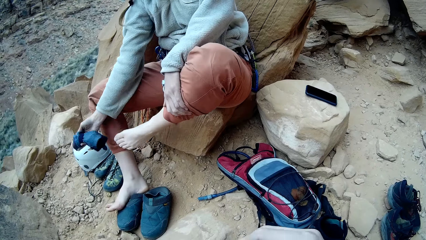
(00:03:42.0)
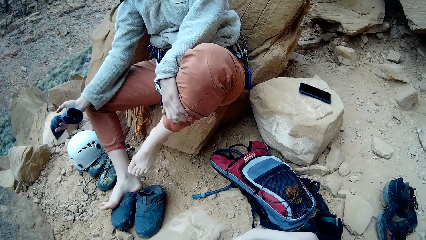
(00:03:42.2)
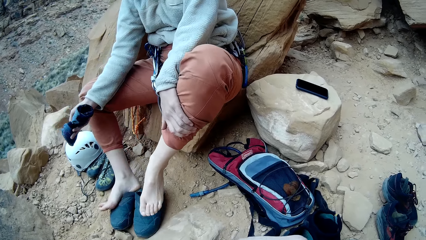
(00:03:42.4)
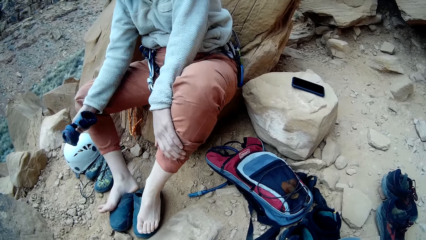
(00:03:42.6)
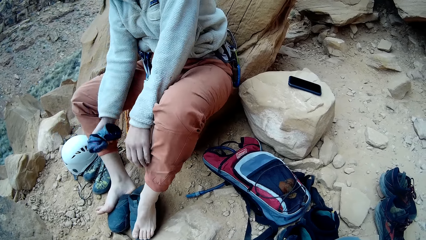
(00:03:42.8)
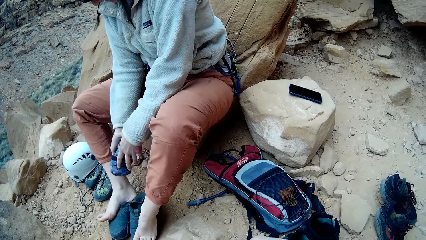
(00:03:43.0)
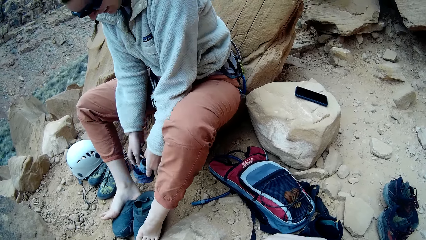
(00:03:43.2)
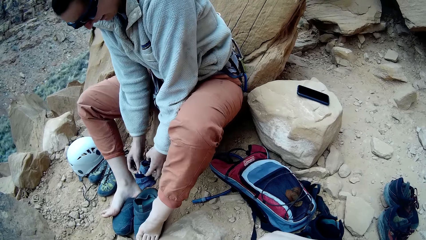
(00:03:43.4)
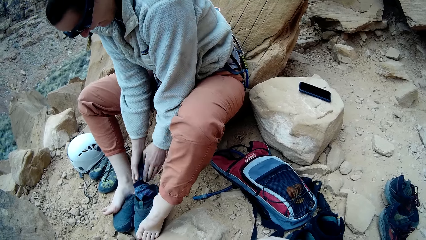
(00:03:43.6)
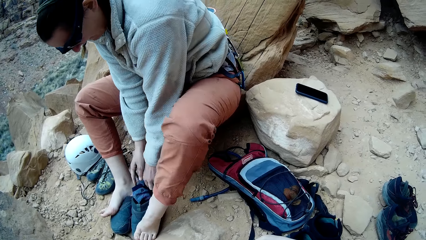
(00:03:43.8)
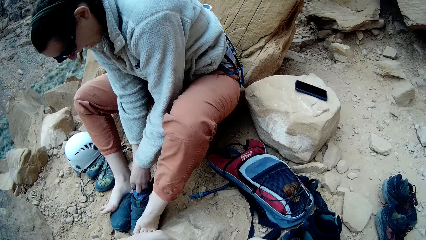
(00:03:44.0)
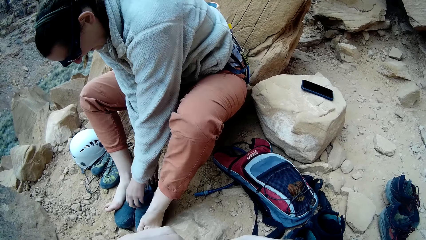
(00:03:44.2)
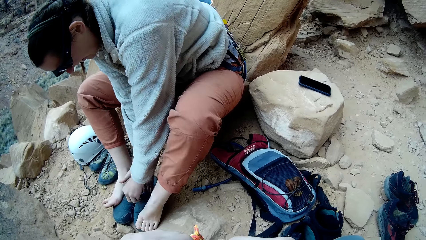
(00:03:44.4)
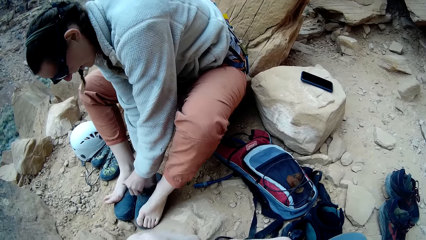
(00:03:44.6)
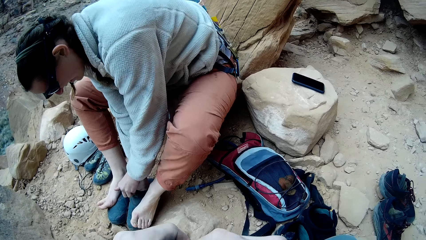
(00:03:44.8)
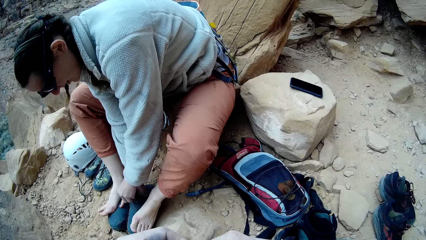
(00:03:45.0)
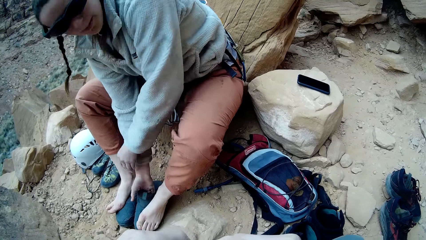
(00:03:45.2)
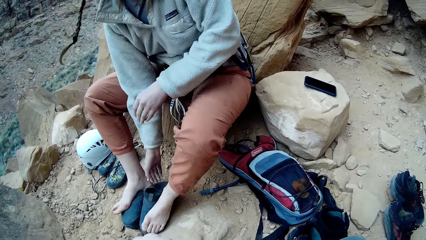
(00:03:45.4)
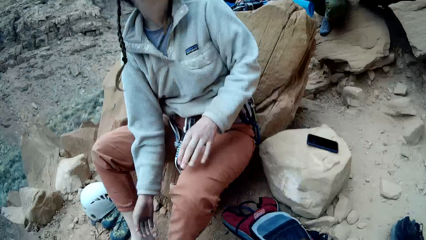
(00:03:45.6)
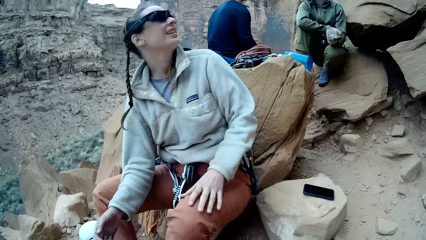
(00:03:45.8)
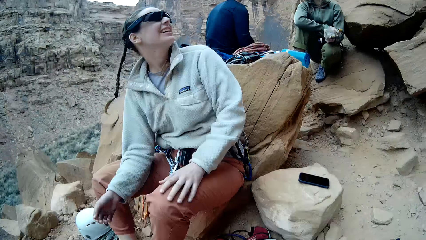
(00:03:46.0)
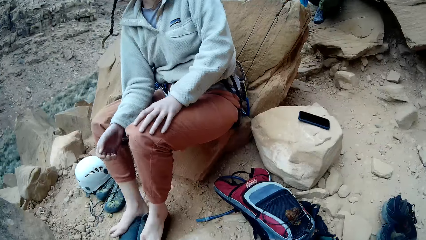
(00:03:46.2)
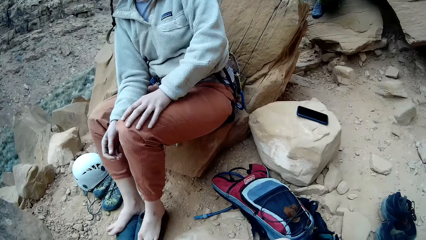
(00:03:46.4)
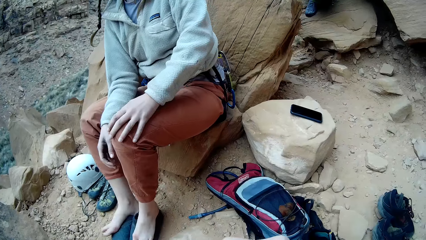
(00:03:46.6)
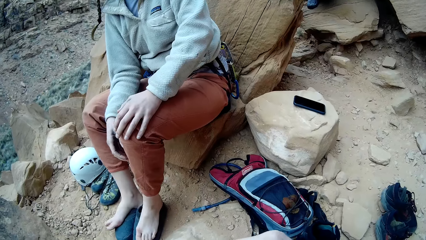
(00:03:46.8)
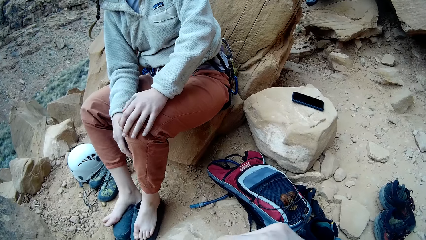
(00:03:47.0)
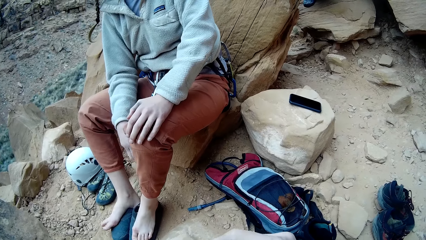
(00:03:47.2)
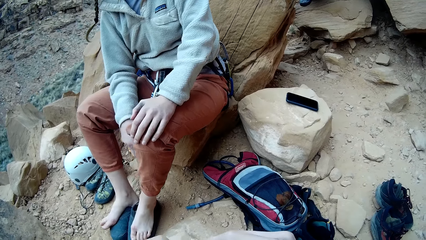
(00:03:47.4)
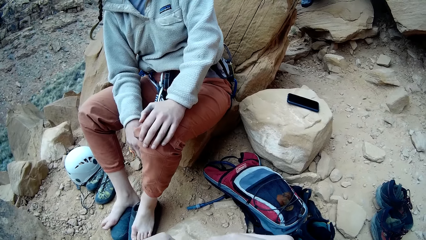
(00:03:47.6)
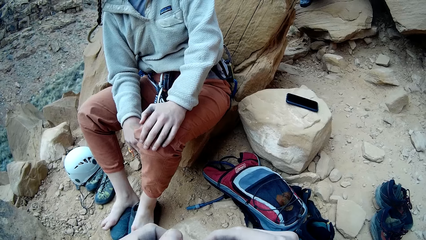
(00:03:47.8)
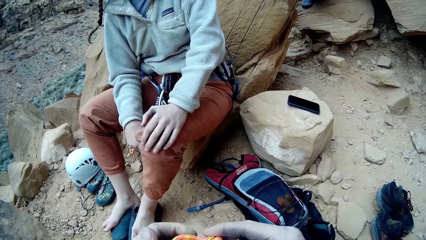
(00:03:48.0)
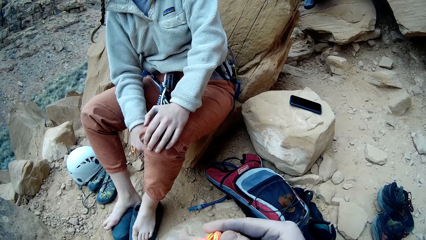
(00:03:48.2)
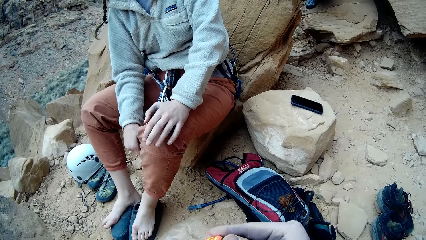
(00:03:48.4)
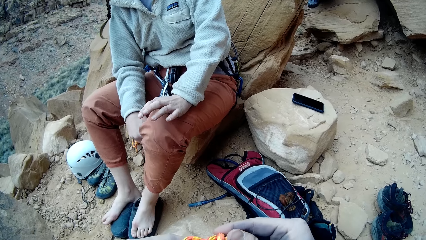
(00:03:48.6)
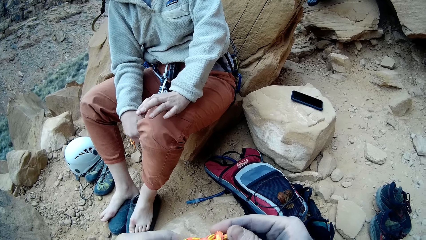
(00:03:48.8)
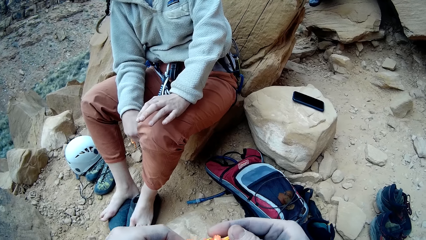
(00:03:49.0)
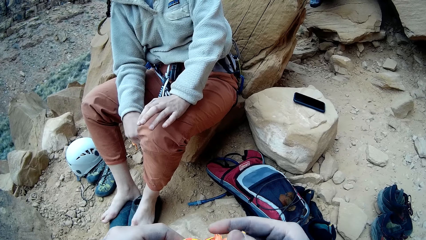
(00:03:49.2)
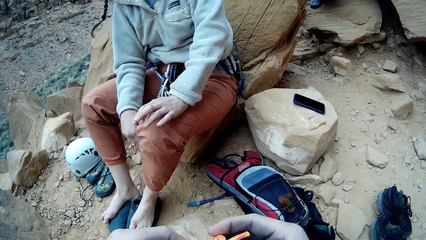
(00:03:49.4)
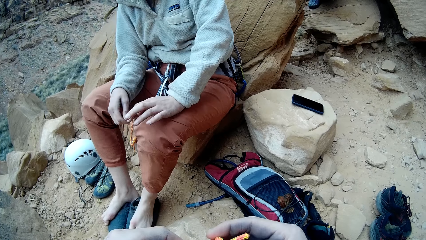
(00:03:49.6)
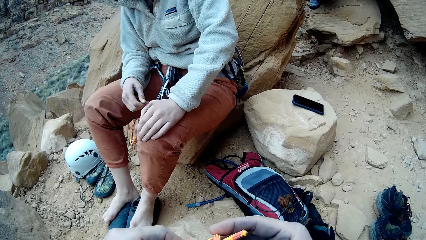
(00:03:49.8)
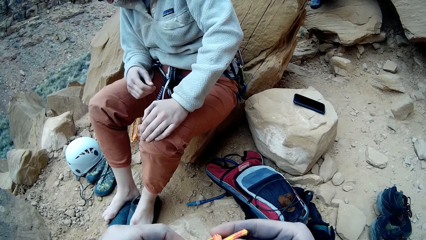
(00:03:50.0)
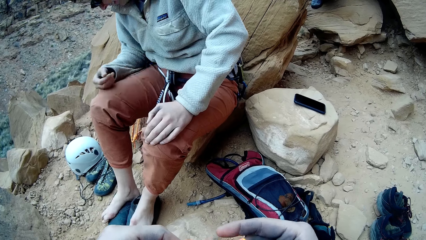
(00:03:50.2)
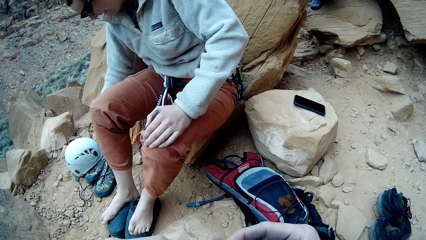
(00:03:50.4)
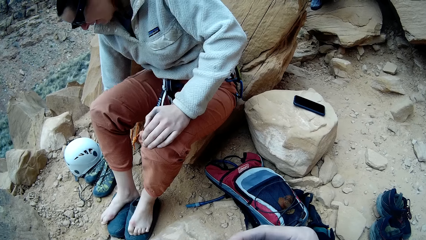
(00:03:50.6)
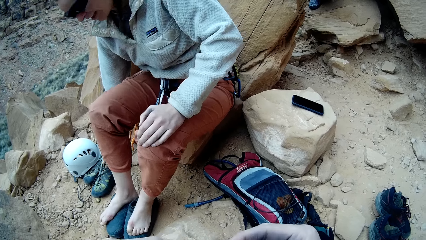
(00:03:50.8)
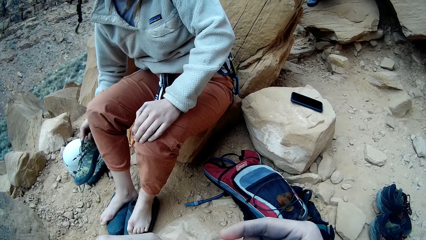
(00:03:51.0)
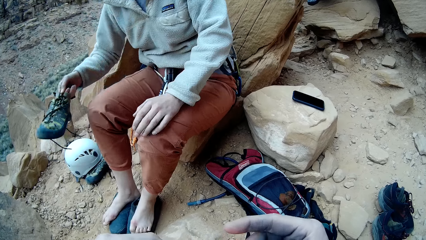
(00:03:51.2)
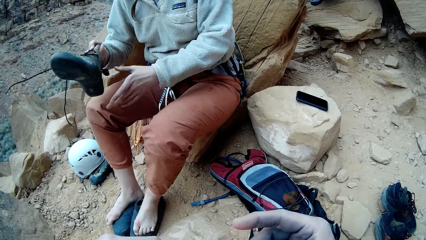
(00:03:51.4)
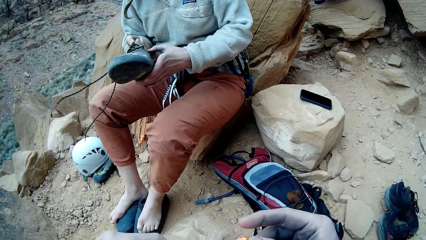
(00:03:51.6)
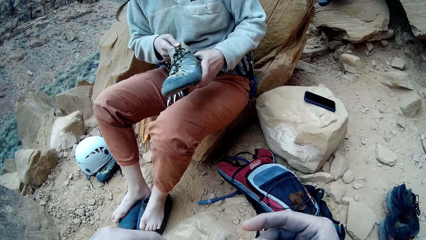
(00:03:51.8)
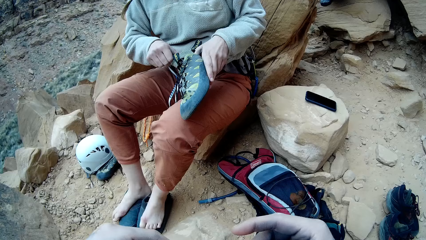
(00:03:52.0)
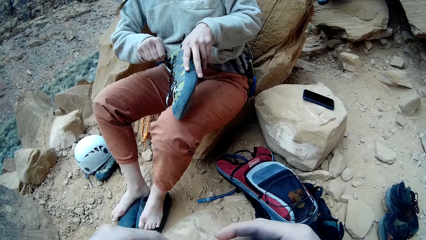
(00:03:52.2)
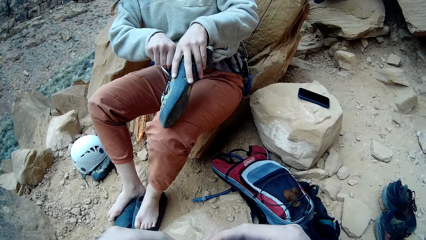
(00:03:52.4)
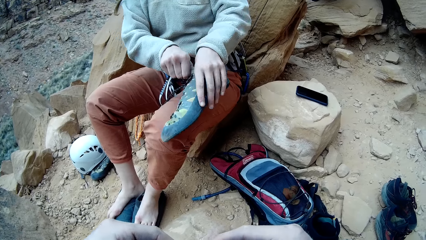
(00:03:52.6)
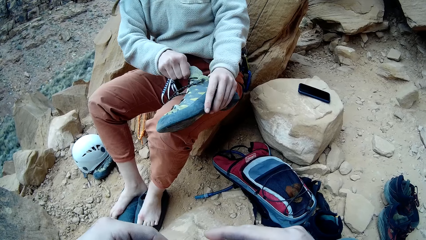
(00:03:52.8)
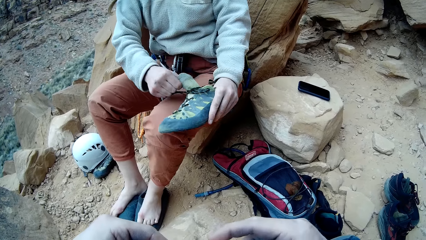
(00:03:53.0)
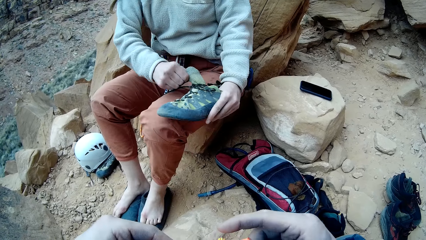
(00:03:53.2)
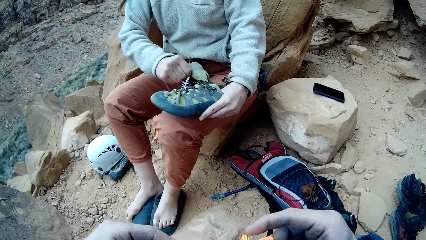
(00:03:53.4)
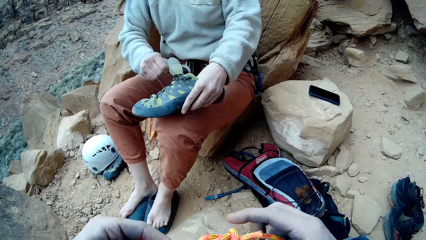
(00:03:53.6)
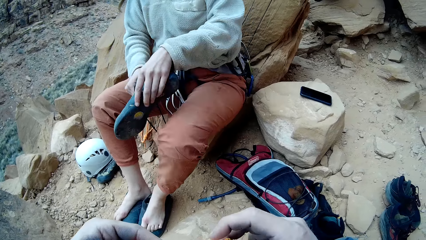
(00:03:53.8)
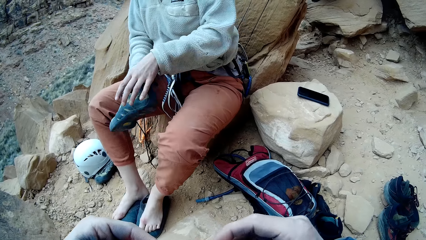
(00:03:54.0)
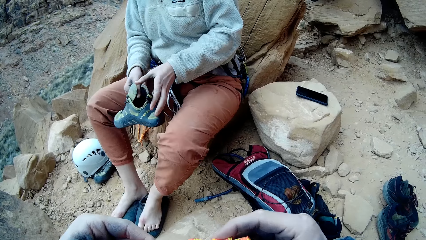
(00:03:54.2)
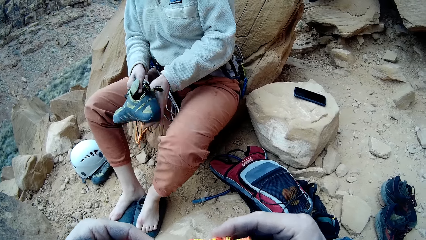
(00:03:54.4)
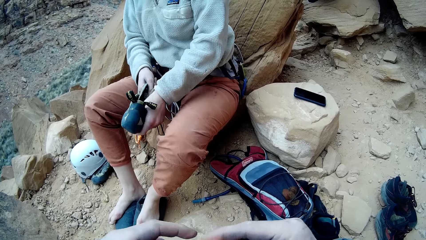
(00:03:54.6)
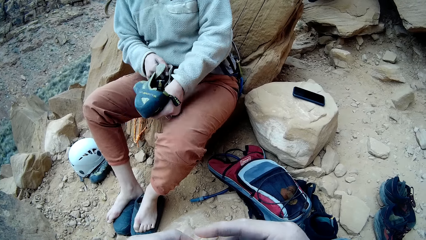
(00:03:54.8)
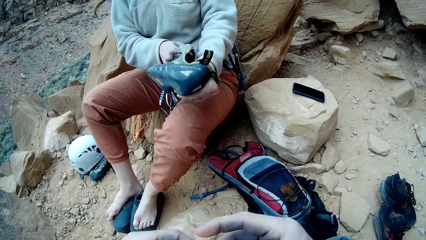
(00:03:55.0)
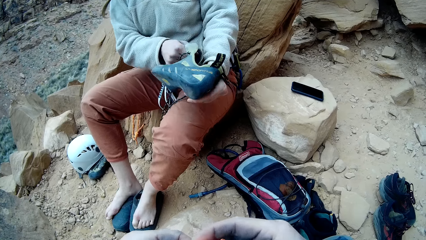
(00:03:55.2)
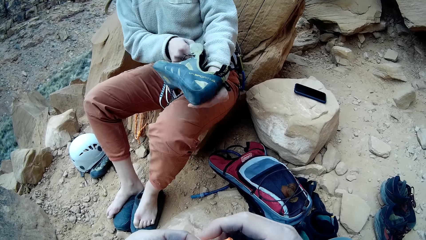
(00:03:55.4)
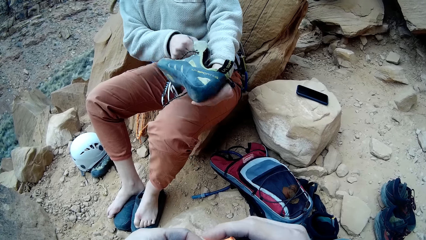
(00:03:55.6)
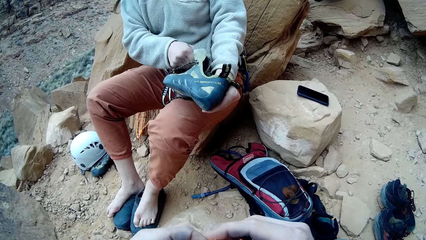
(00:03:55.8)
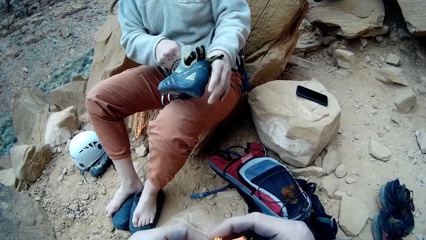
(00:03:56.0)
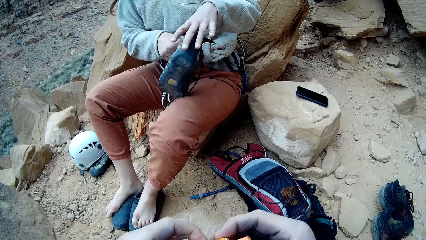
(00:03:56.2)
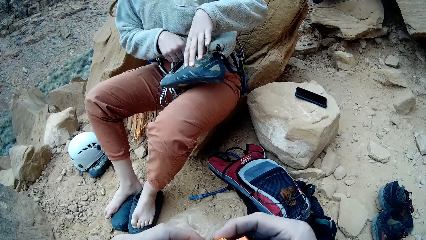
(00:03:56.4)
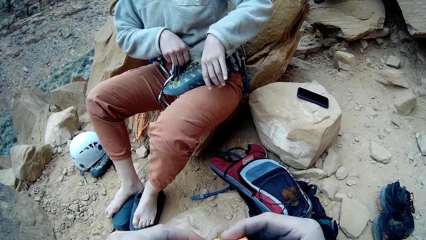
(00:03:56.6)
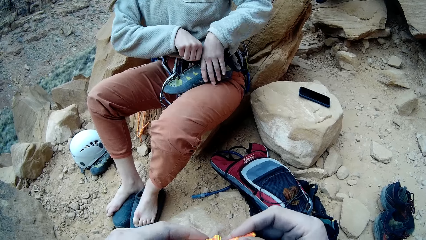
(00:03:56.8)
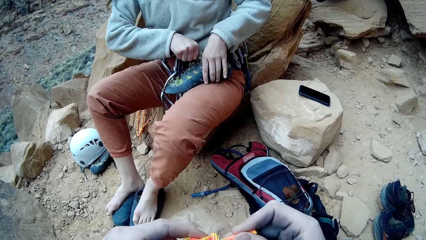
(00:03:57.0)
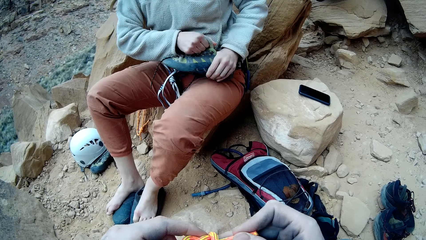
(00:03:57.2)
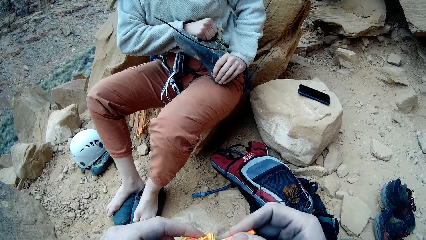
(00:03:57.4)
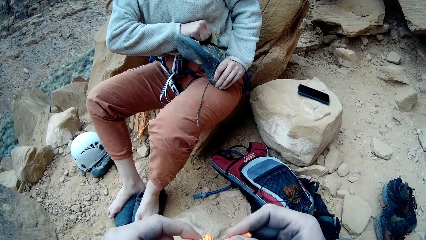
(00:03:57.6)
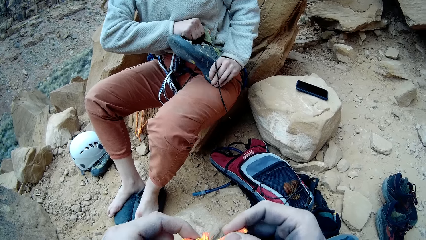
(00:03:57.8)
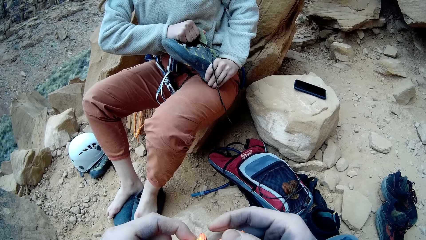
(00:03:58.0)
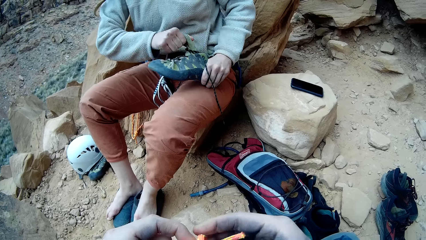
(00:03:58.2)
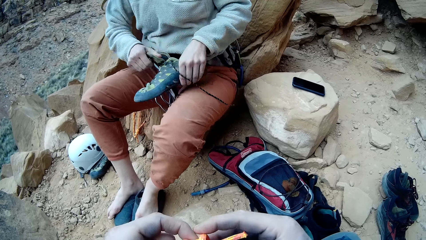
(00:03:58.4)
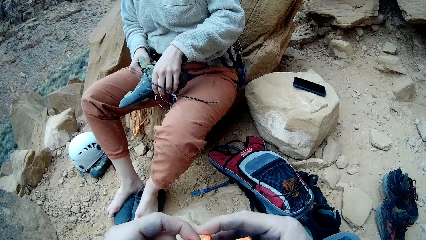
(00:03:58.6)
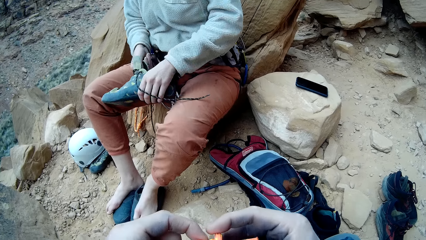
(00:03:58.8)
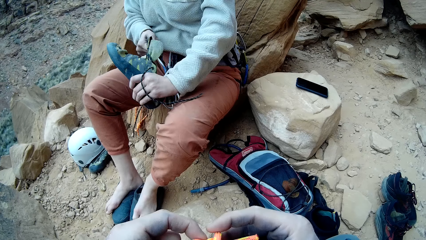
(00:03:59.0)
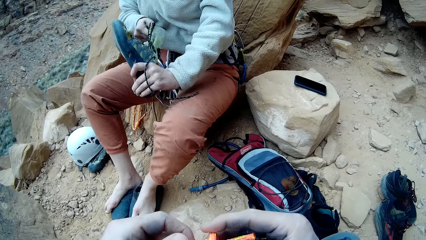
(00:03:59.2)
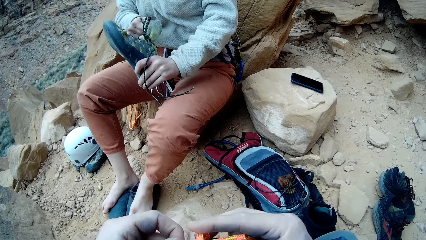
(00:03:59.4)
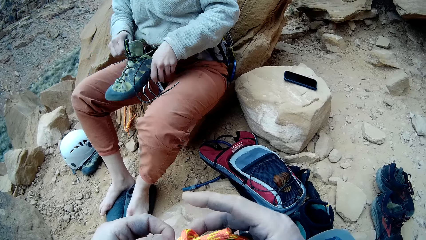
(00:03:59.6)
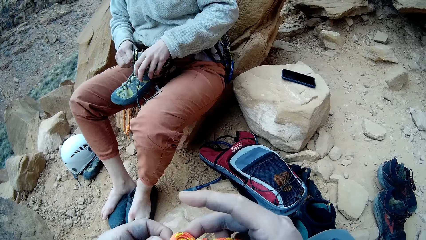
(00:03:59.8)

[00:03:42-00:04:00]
A lady puts socks in a shoe and looks around a mountain. The lady picks up the shoe from the ground. The lady adjusts the shoe with a hand. The lady unties her shoe.
